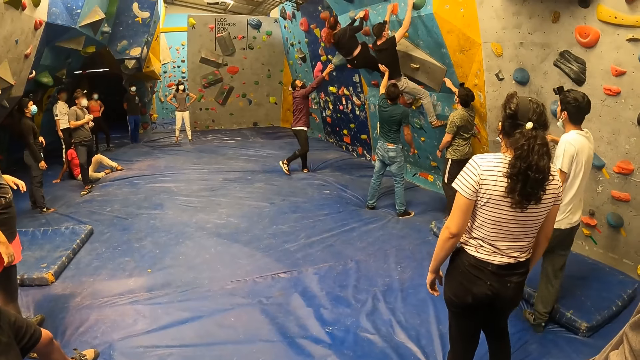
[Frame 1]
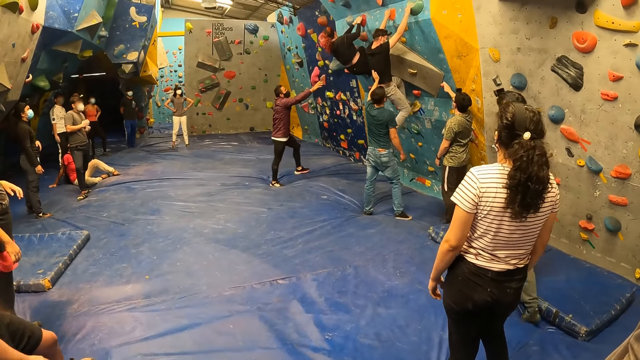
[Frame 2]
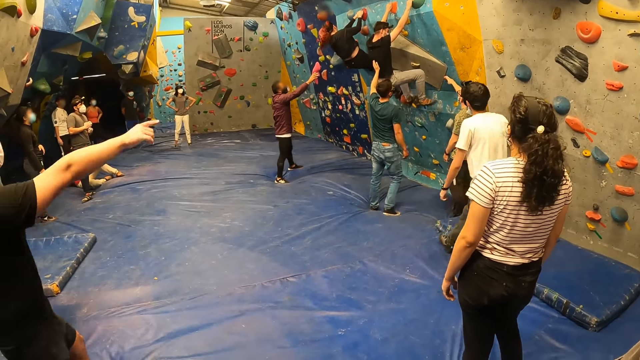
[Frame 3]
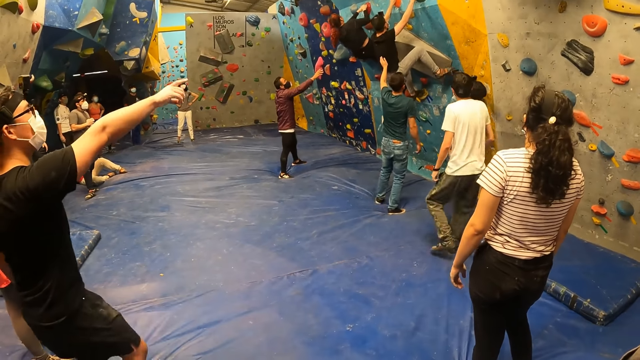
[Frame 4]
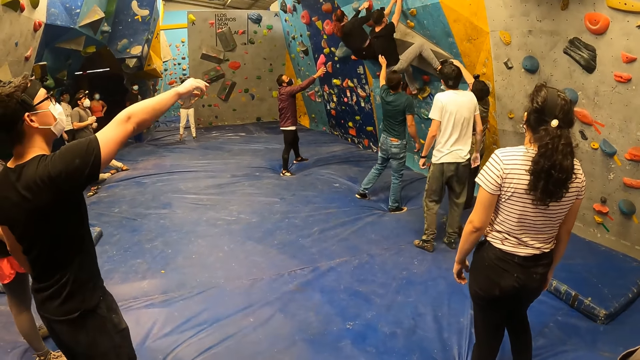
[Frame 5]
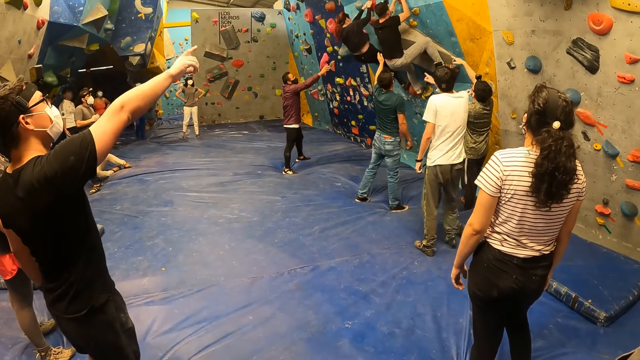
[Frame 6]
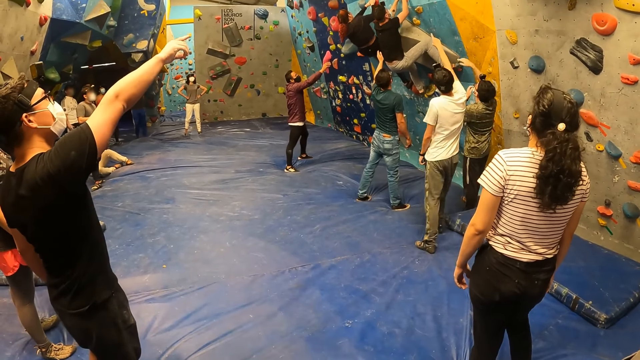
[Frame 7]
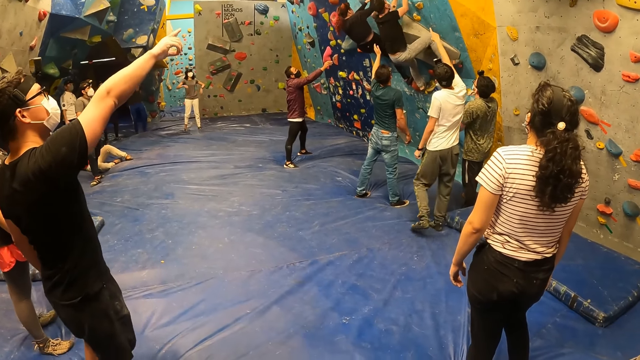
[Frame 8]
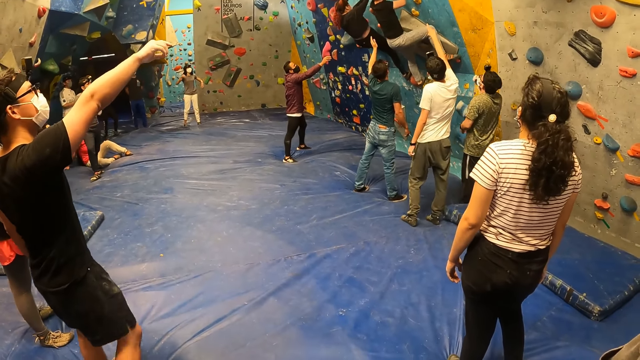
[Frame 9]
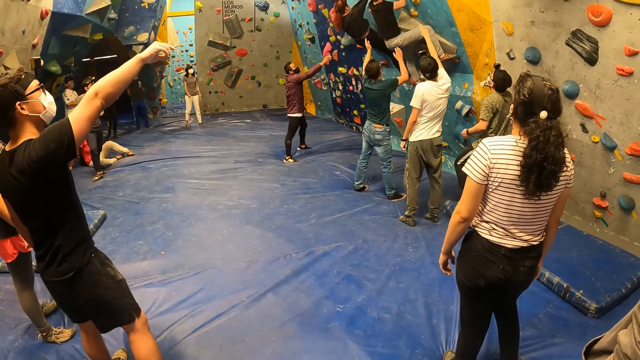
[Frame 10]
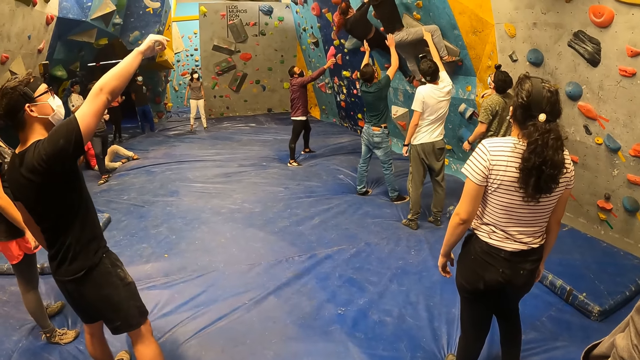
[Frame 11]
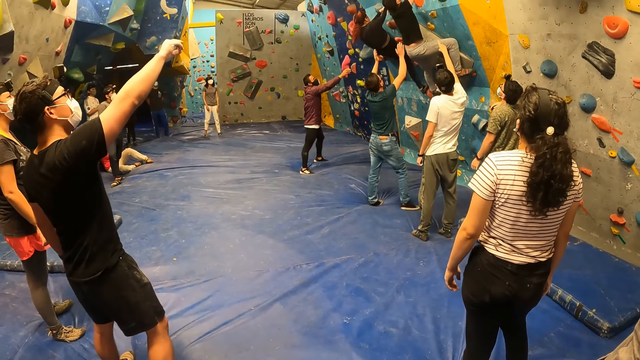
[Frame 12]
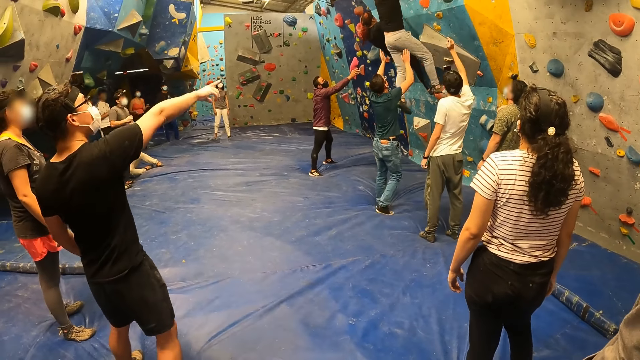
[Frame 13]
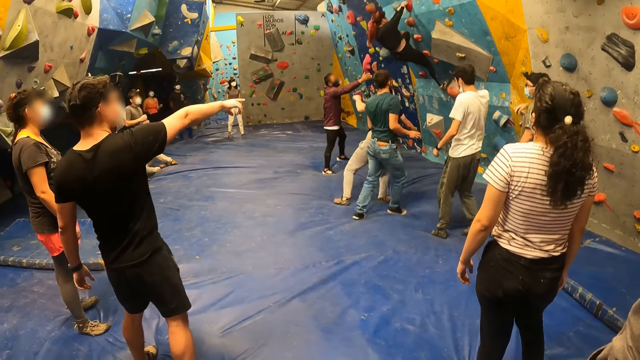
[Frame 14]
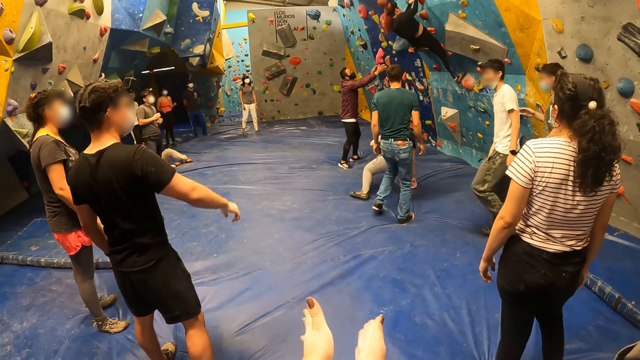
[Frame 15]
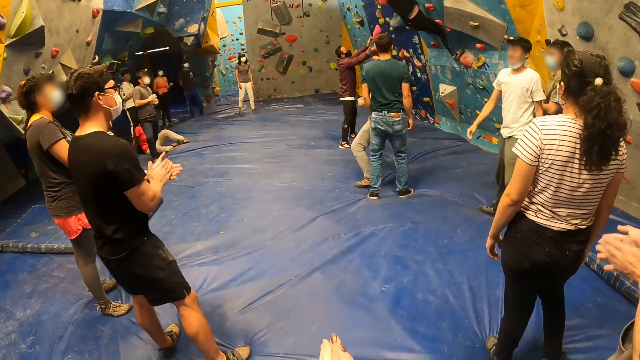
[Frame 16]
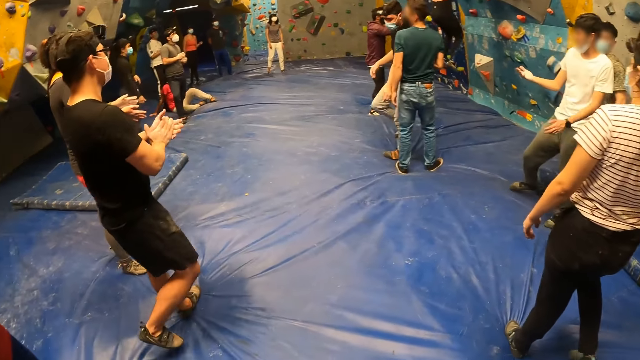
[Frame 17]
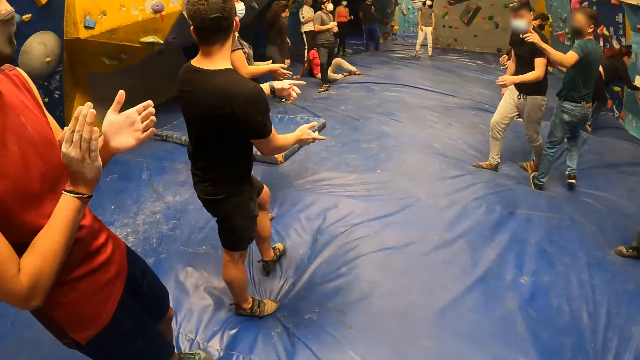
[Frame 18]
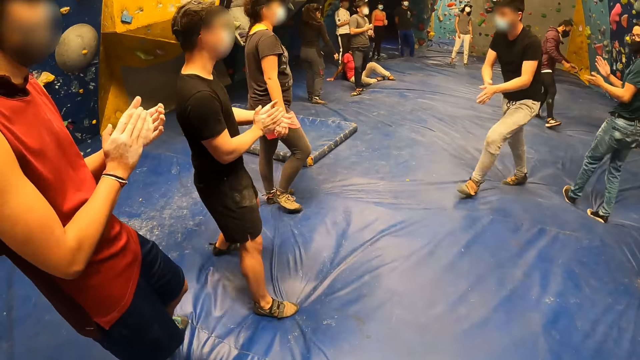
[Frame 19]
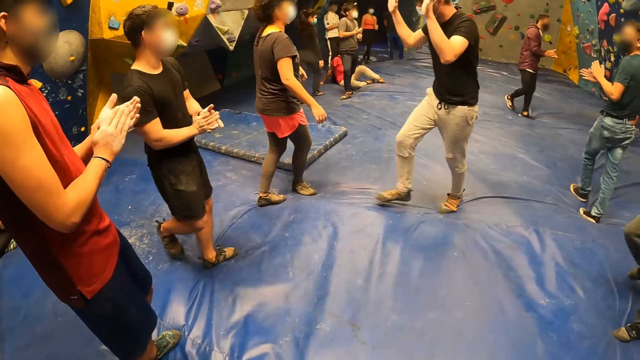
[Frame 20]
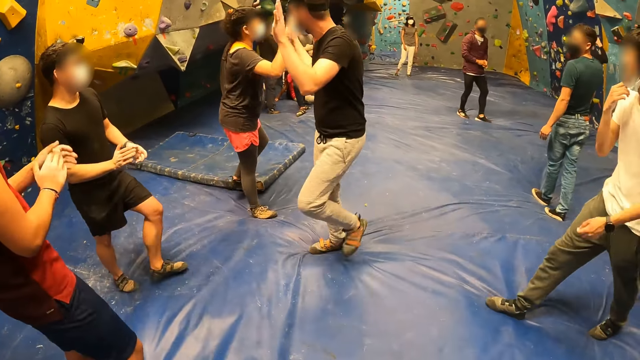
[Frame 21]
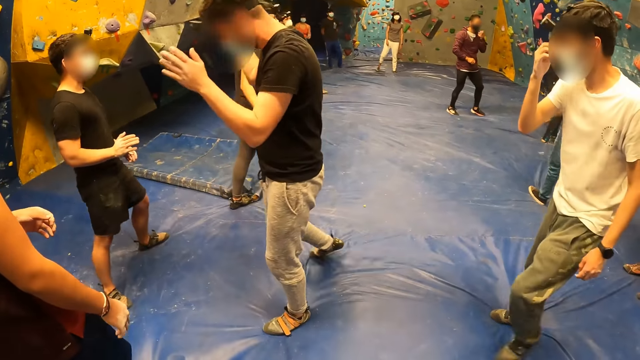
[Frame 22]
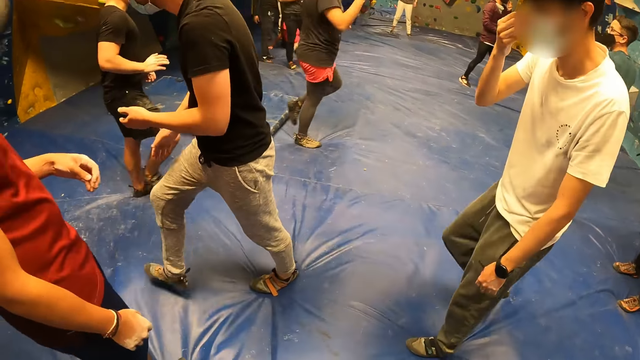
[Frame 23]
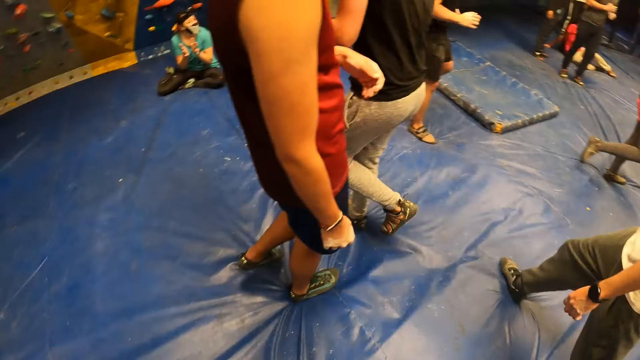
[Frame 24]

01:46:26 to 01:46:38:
The camera wearer claps both her hands. She looks around the climbing area.

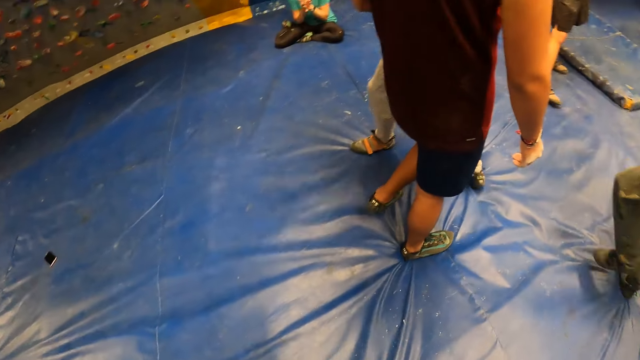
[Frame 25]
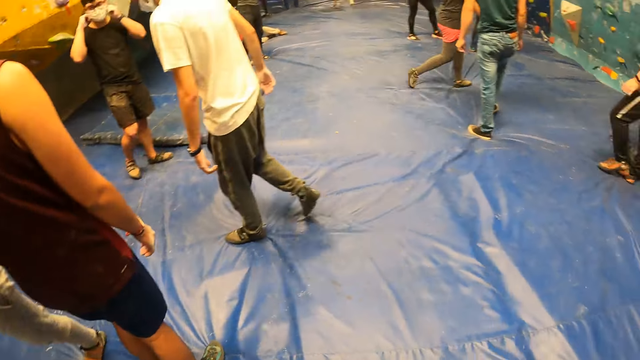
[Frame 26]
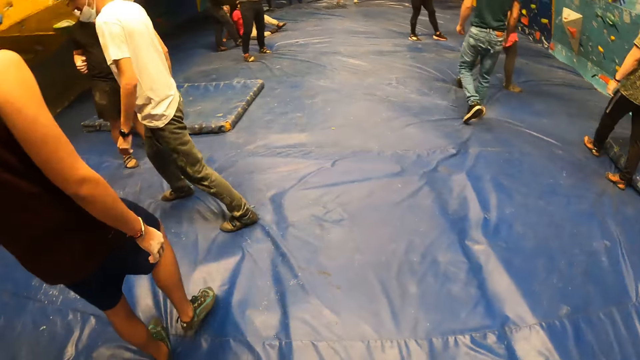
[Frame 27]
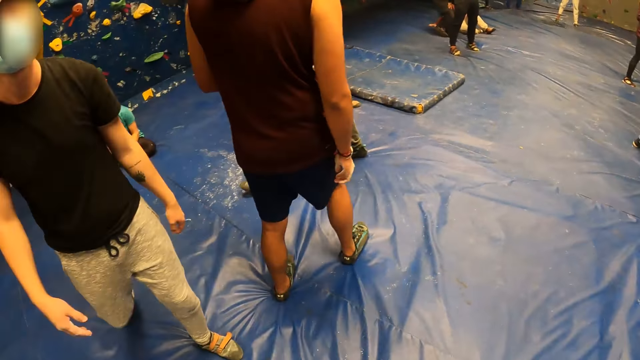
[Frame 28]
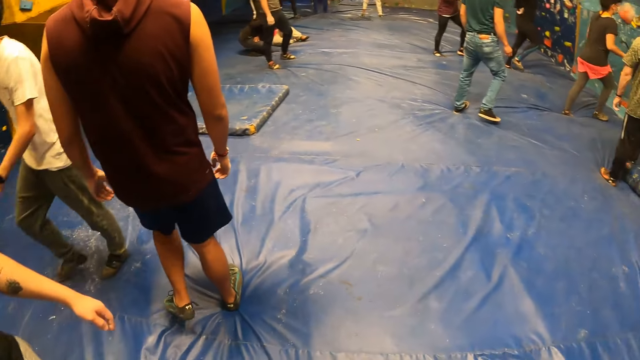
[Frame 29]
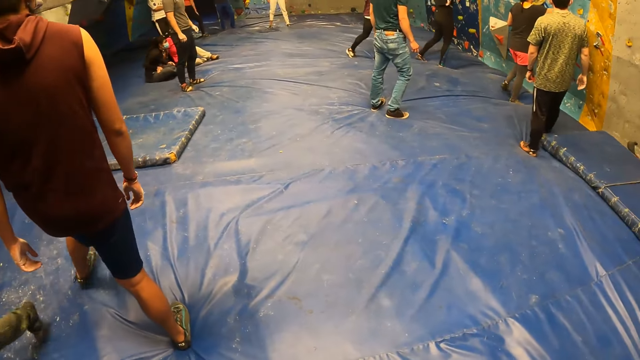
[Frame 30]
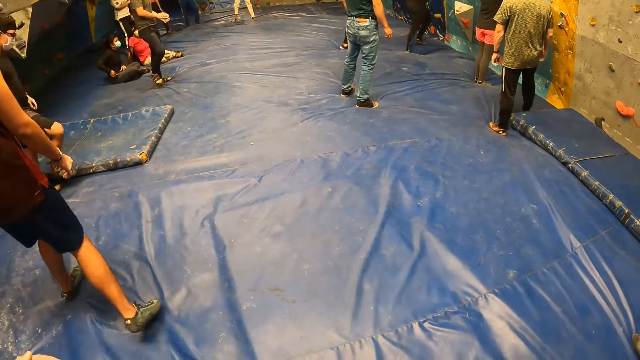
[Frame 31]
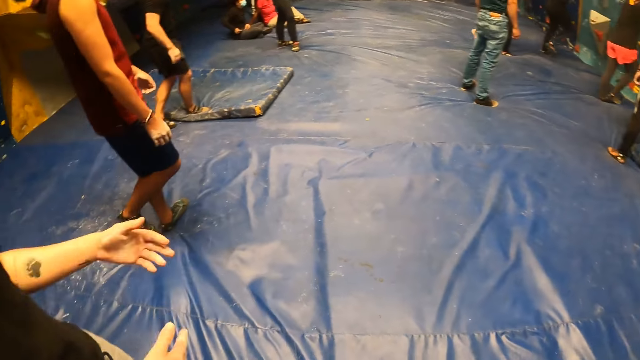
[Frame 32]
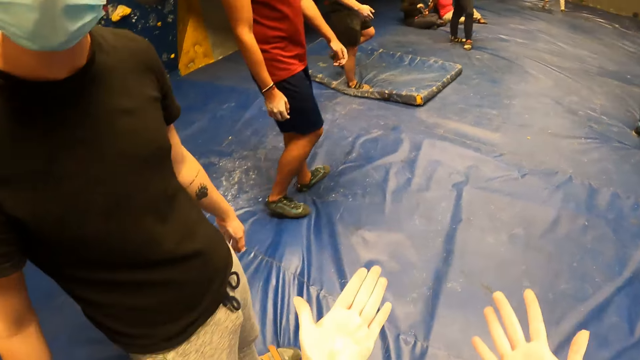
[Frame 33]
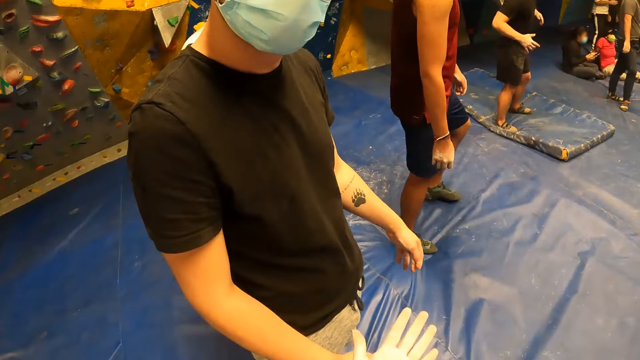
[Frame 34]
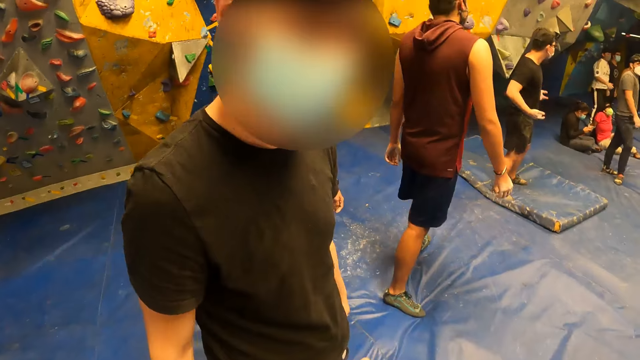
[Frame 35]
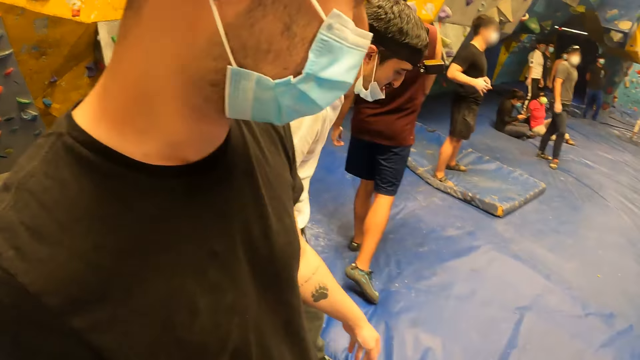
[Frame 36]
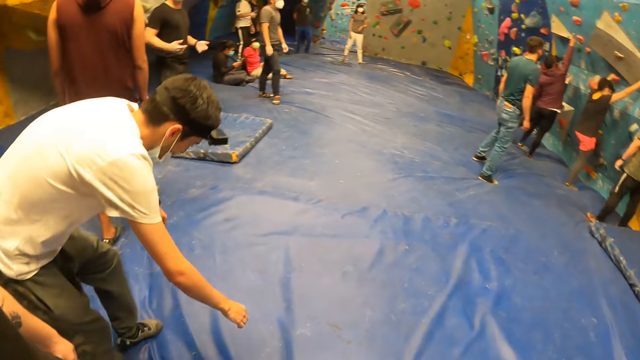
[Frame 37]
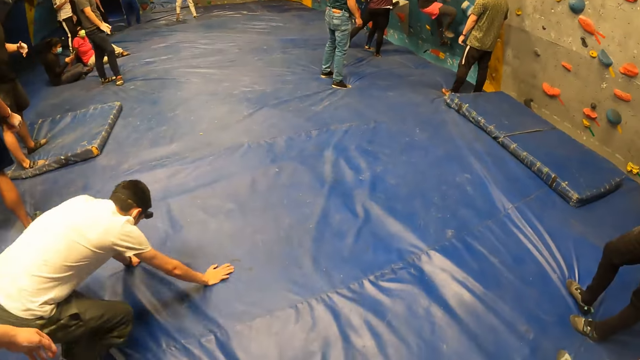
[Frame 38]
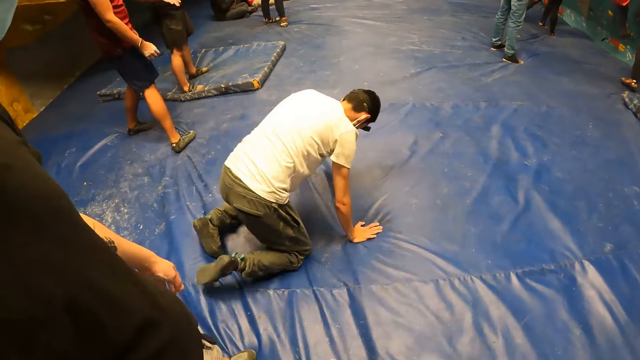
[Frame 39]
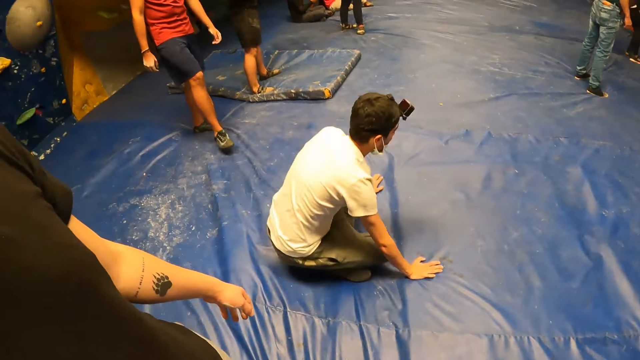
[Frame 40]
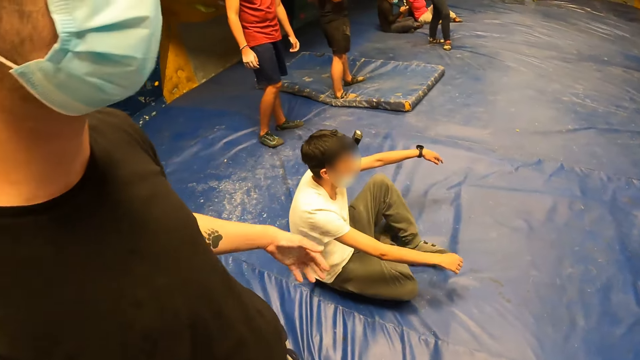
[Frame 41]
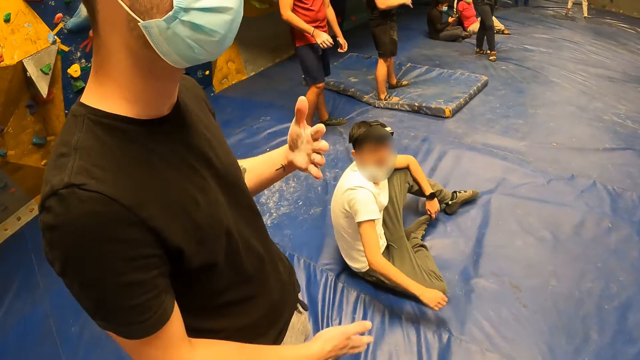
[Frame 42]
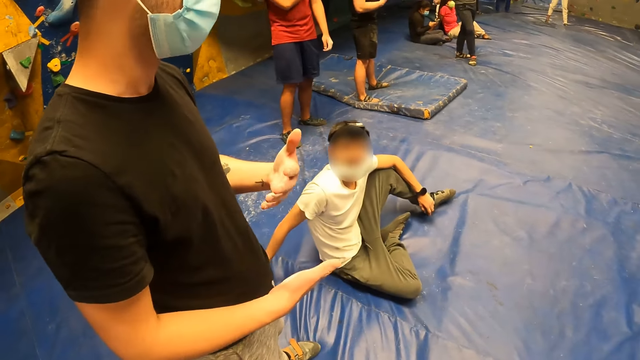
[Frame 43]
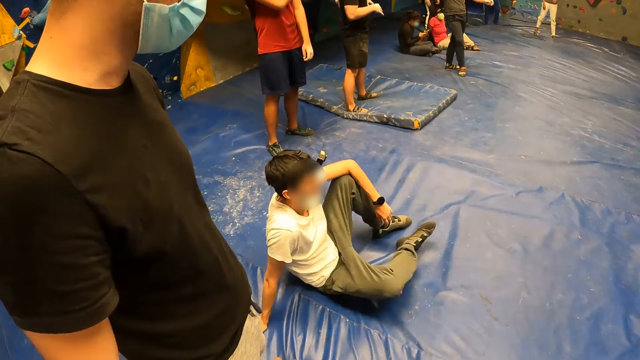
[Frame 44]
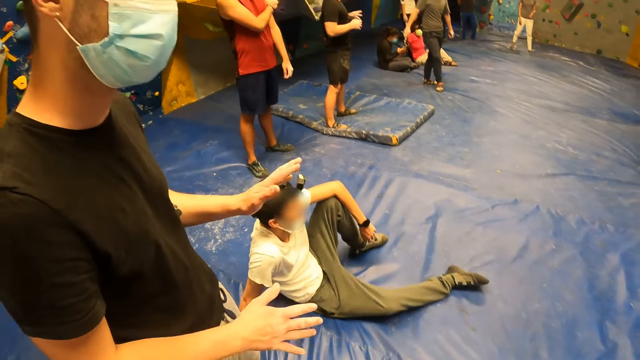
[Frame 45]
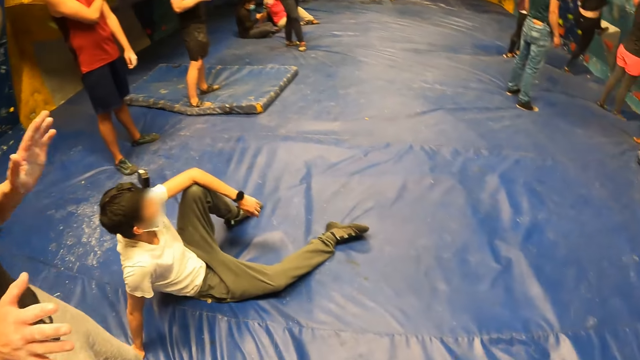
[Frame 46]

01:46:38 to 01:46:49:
A male walks towards the camera wearer. The camera wearer interacts with a man and another man. The male stretches his hands. The camera wearer stretches her hands. She looks at the blue surface. The male does hand movements.
